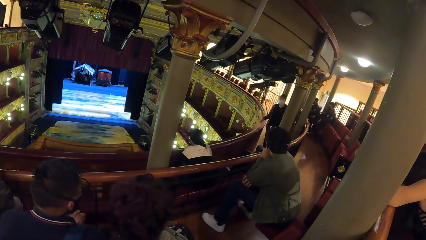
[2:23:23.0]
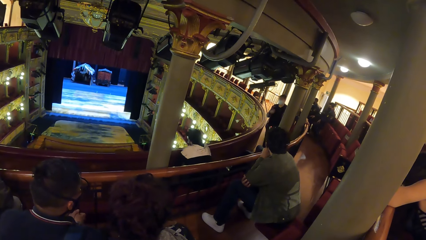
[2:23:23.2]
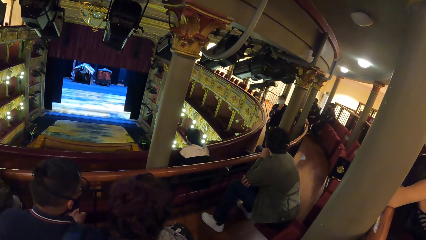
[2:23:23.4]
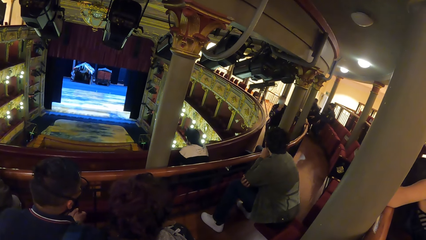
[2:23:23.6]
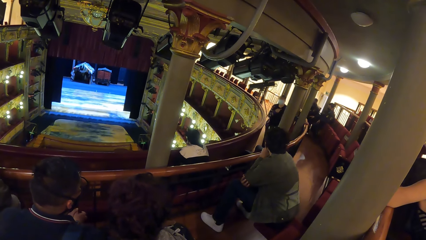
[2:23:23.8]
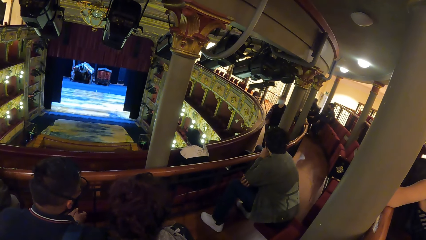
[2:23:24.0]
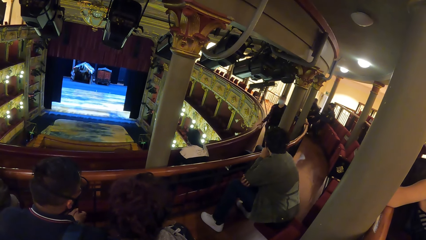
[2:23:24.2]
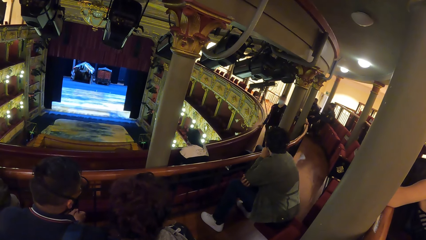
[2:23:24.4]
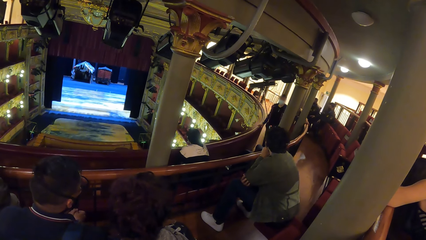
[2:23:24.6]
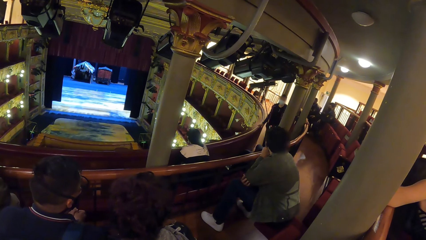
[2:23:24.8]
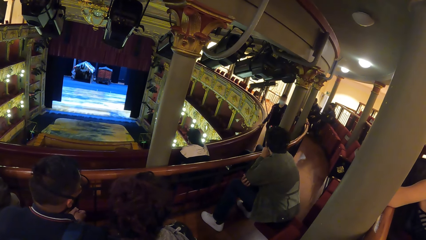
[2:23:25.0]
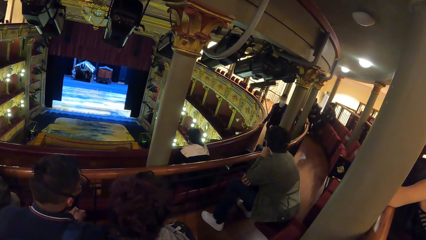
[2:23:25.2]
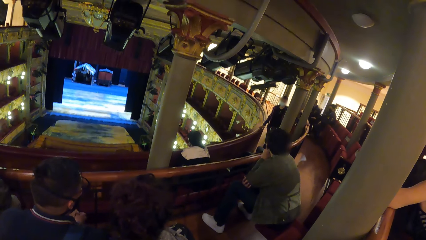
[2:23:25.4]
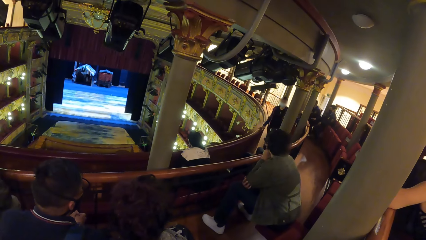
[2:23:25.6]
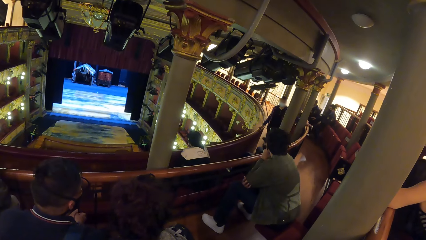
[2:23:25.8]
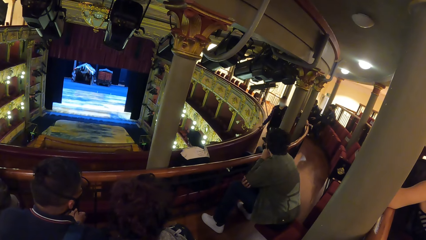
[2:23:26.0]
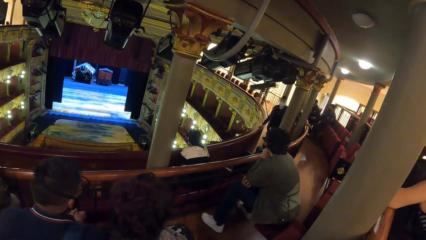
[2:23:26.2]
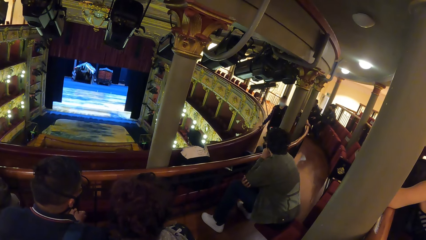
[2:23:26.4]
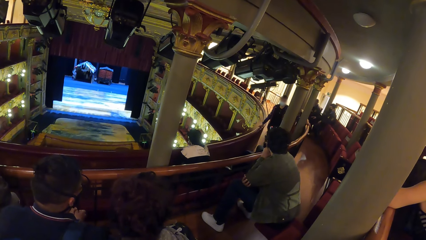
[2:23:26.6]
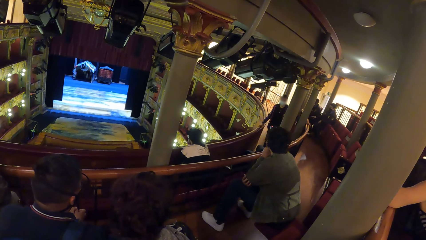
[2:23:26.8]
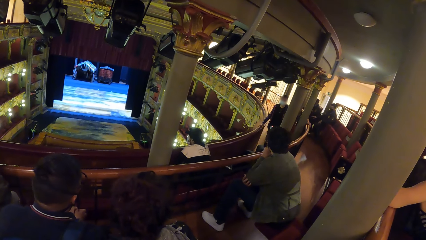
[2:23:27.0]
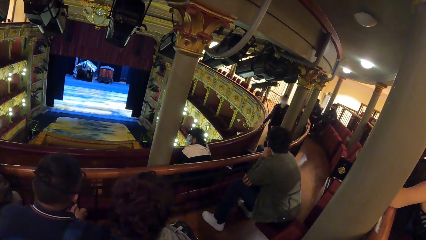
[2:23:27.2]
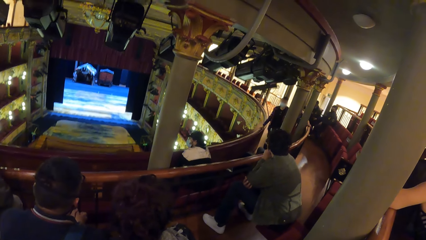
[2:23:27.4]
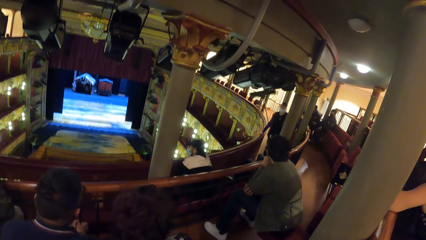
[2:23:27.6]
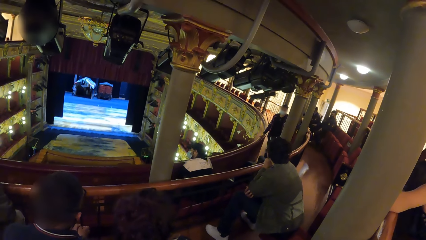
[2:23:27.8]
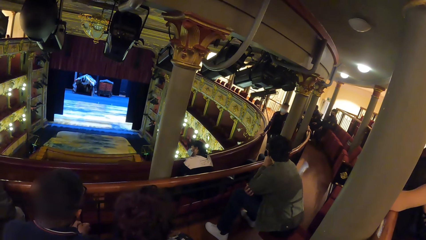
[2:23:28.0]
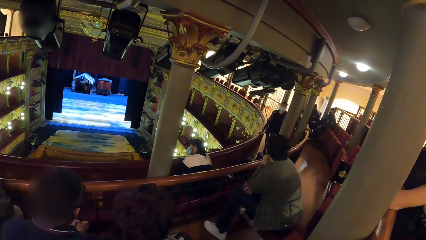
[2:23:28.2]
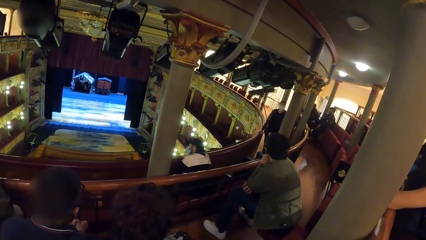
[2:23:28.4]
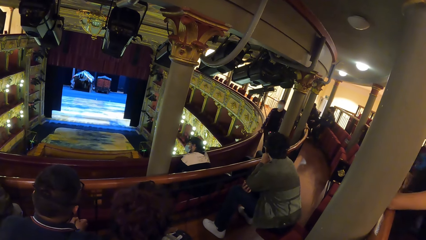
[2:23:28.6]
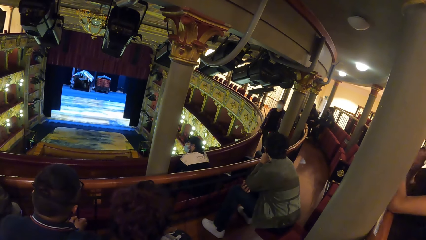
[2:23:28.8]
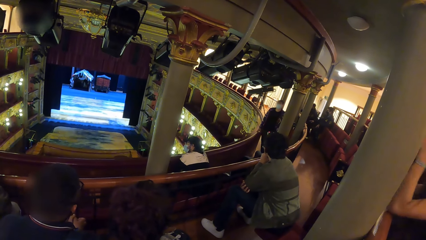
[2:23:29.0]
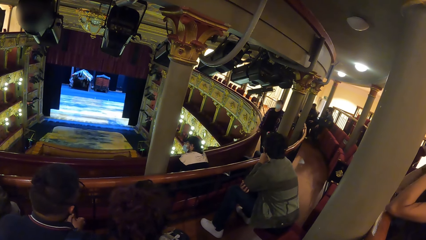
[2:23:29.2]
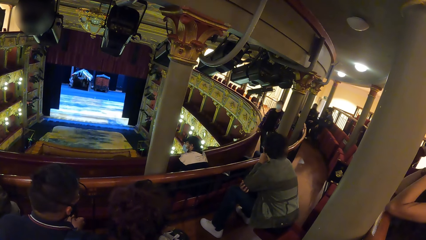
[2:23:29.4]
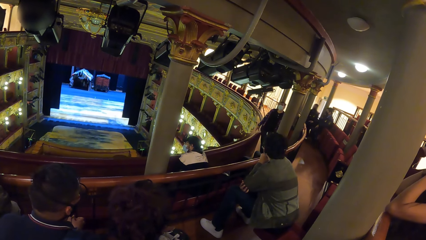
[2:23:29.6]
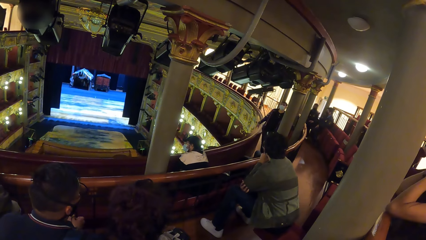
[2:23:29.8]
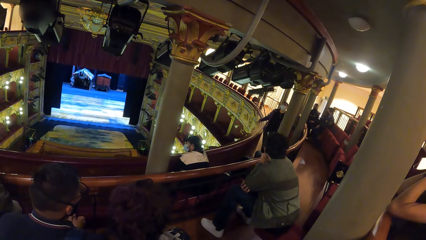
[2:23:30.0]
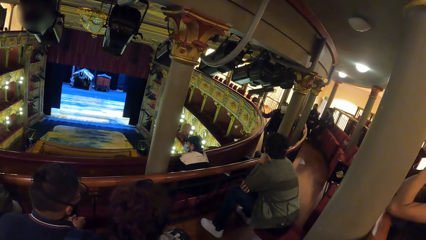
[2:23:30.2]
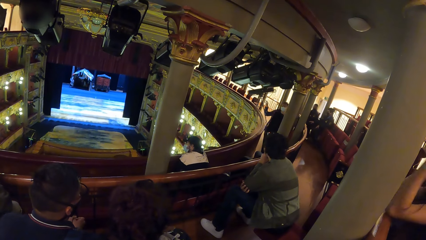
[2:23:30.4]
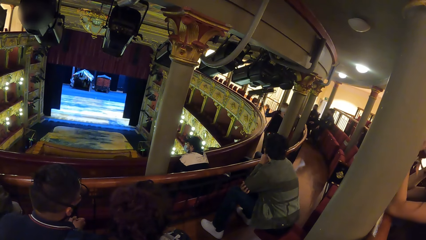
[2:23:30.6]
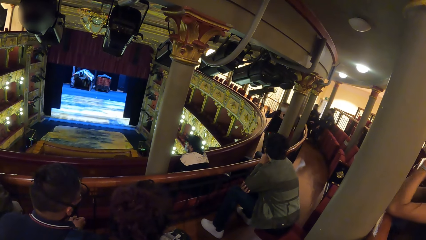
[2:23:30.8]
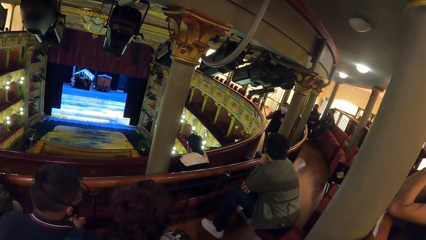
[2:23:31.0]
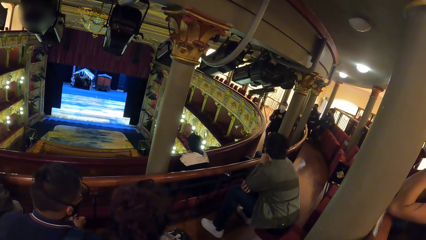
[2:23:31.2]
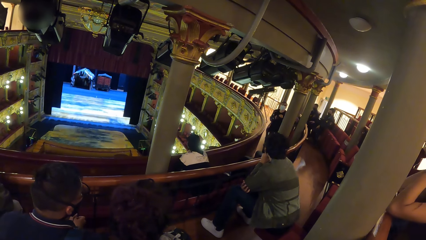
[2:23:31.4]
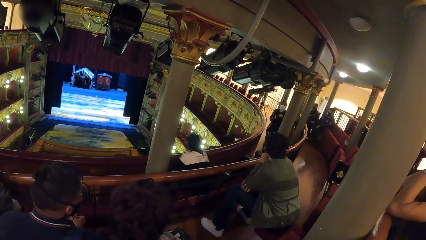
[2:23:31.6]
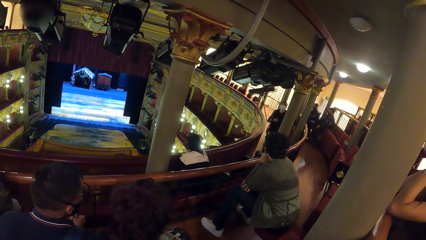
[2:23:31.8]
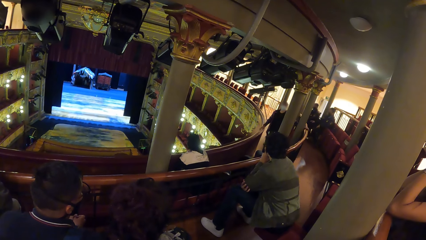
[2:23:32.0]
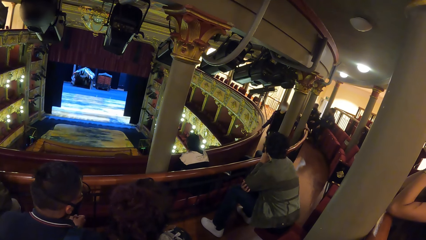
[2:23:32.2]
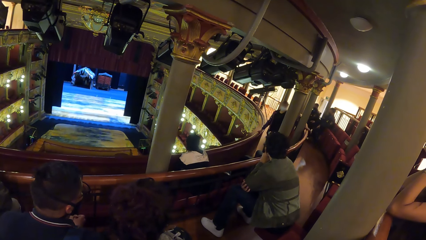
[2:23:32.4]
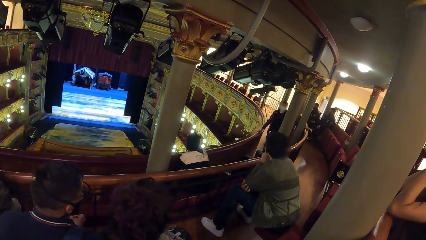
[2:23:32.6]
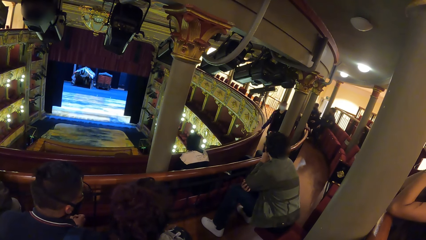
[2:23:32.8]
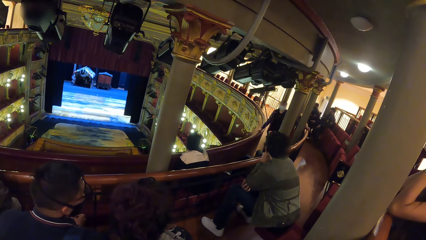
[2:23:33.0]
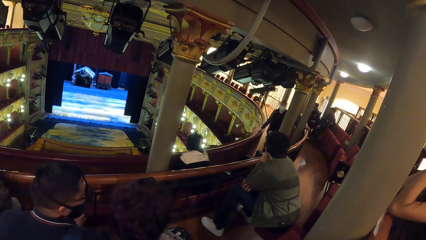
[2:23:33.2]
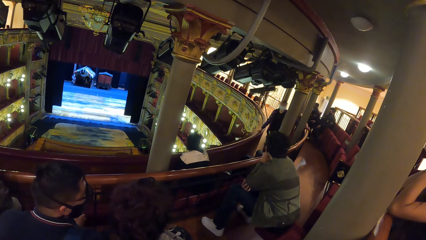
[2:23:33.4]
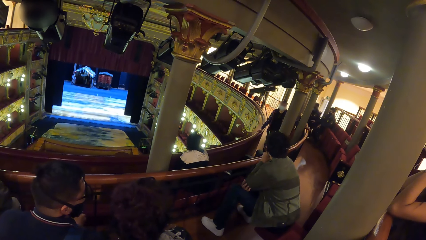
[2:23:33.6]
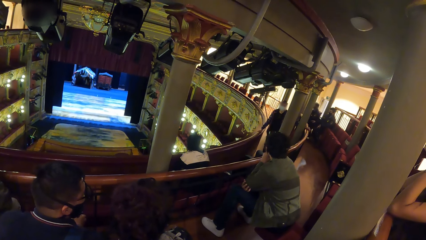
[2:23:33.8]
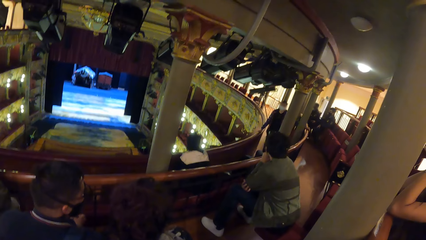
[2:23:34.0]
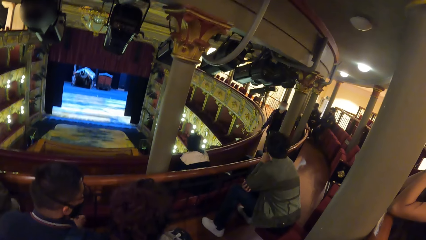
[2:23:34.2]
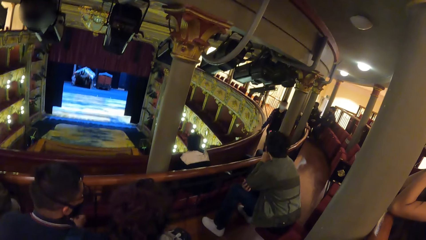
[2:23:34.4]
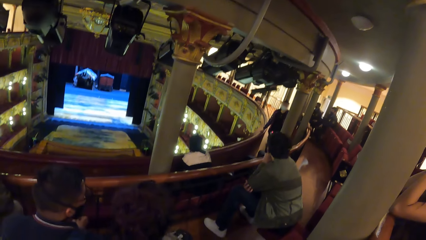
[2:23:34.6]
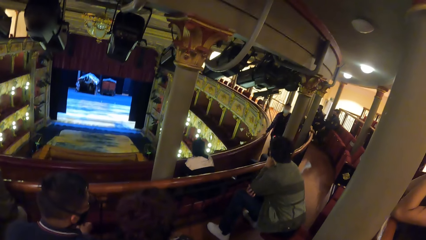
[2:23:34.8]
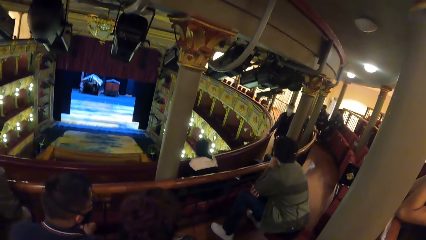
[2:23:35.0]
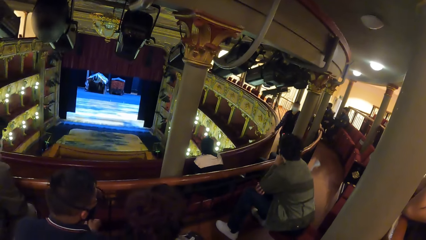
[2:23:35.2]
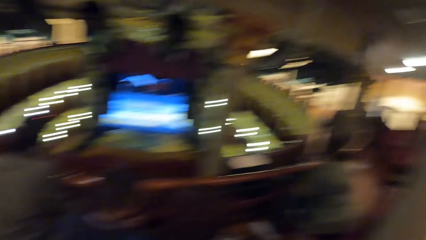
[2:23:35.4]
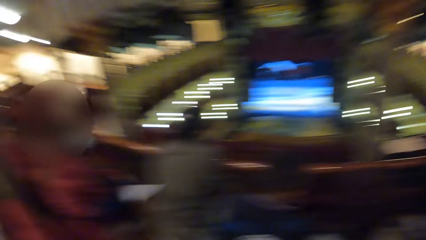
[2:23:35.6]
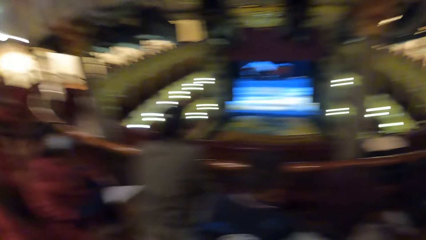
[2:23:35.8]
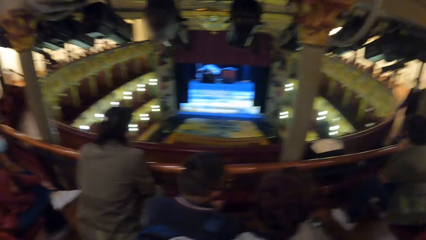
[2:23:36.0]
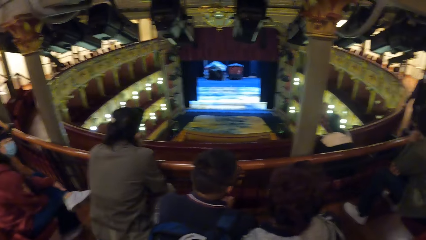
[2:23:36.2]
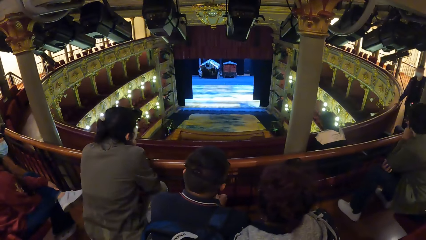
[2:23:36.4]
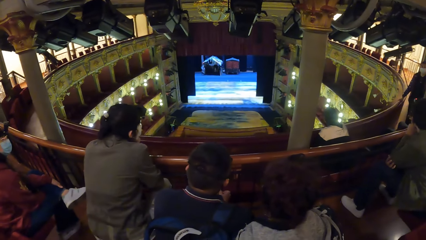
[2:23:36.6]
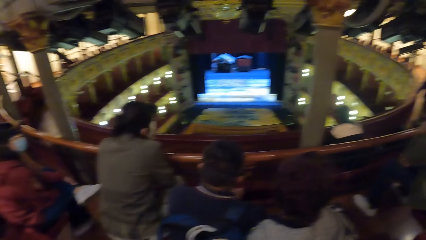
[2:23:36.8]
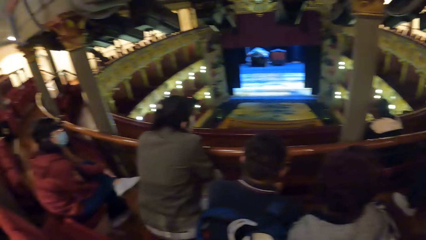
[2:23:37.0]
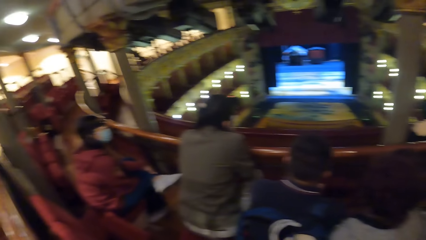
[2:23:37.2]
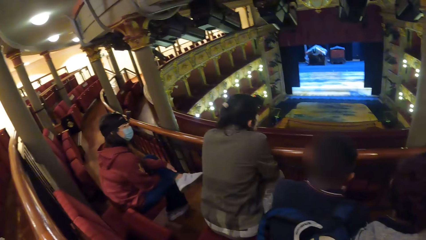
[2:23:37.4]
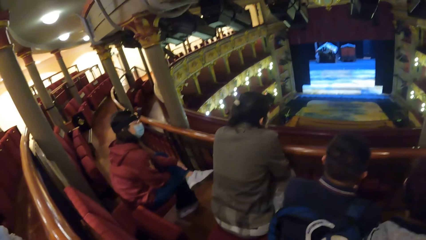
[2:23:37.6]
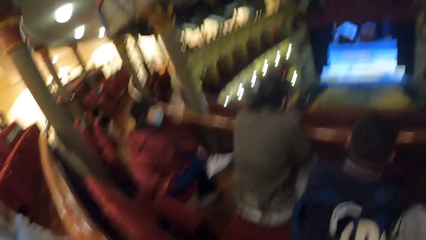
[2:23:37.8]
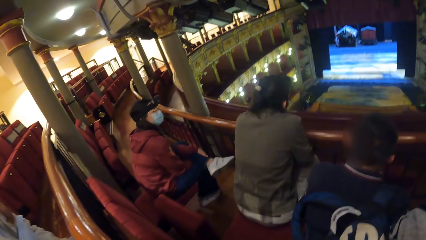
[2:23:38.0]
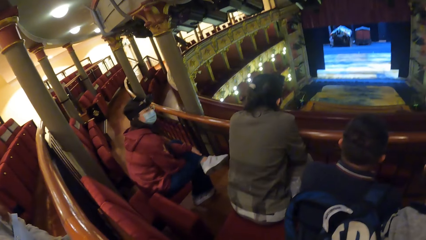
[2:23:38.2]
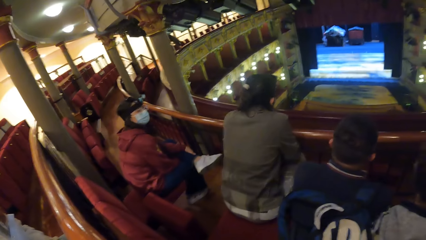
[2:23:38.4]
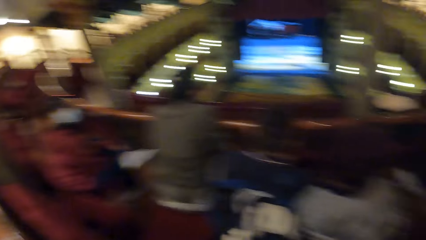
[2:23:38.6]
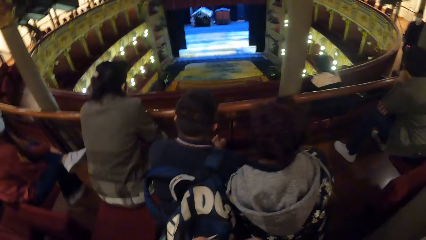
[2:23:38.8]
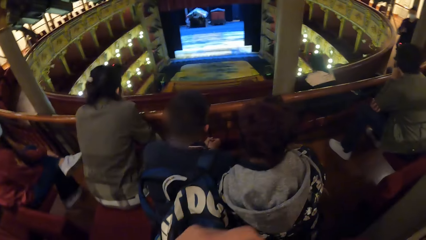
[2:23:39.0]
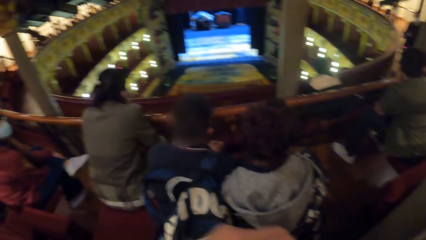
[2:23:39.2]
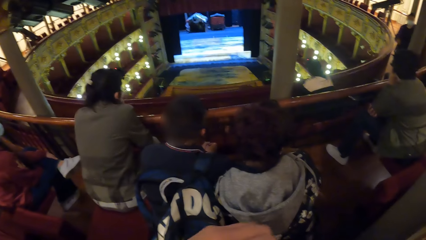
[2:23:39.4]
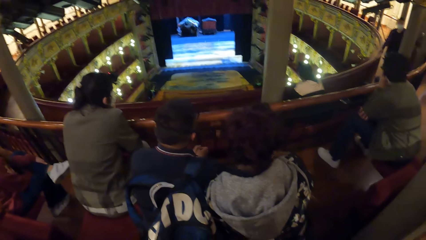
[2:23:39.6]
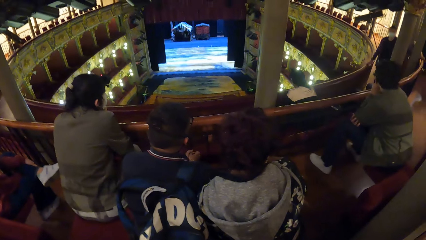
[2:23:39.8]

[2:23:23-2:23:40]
The man touches his face. The man removes his right hand from the railing, touches his shirt with his right hand, removes his right hand from his shirt, and holds the railing with his right hand. The man removes his right hand from the railing, removes his left hand from the railing, and demonstrates to a group of people with both hands. A woman touches her face with both hands. The man holds the railing with his left hand. The man holds the railing with his right hand. The camera wearer looks around. They turn towards a woman.
